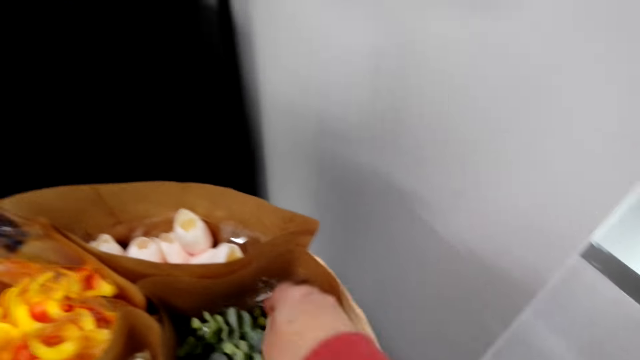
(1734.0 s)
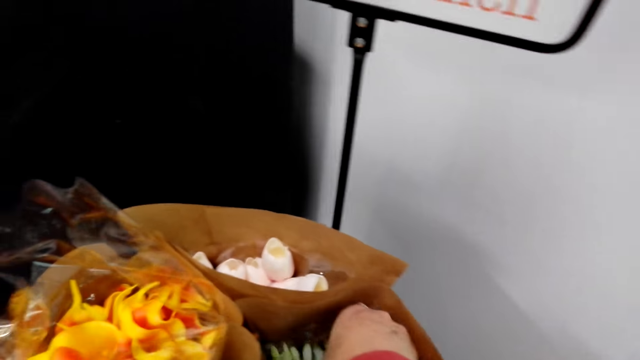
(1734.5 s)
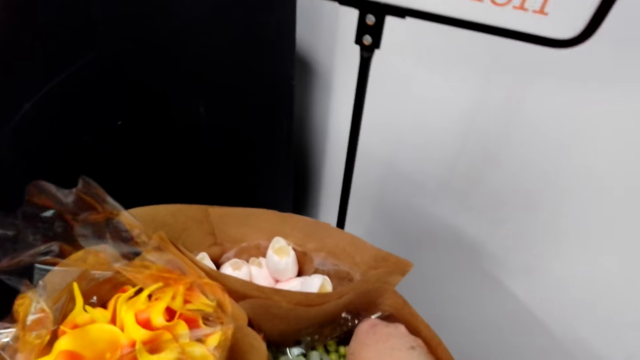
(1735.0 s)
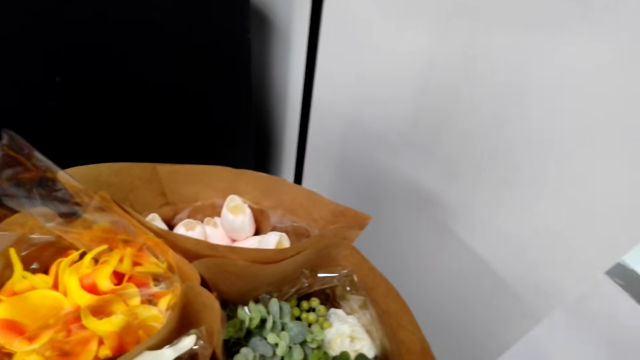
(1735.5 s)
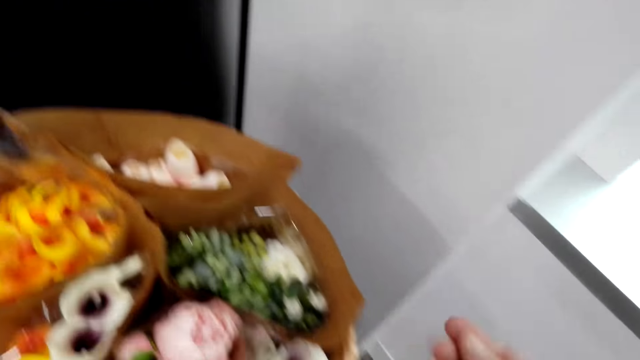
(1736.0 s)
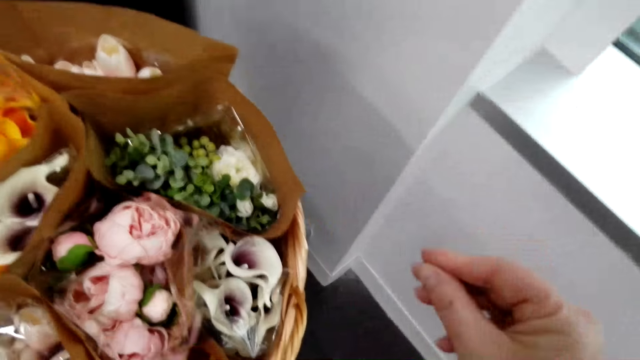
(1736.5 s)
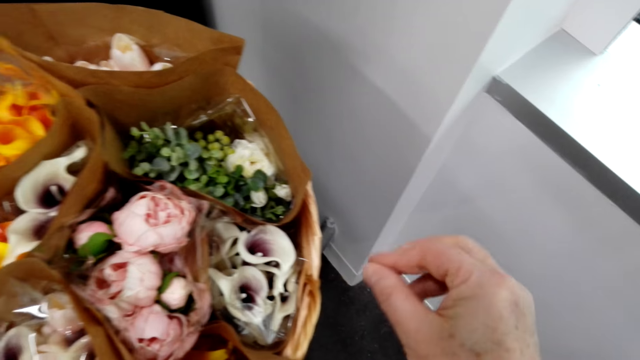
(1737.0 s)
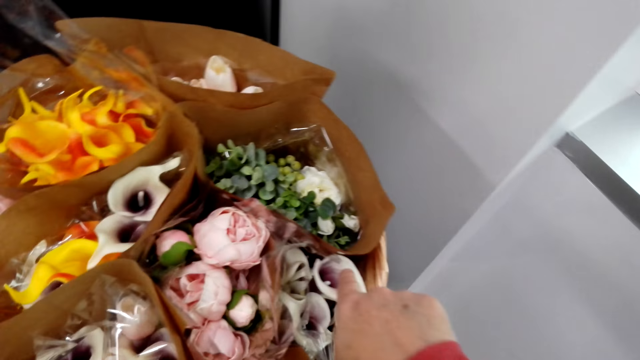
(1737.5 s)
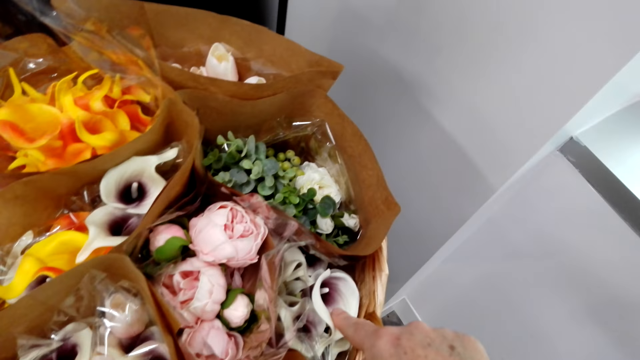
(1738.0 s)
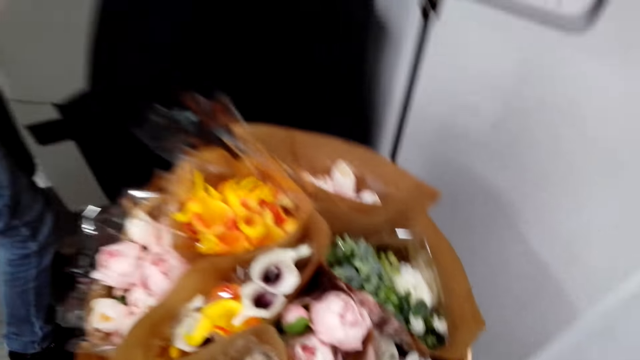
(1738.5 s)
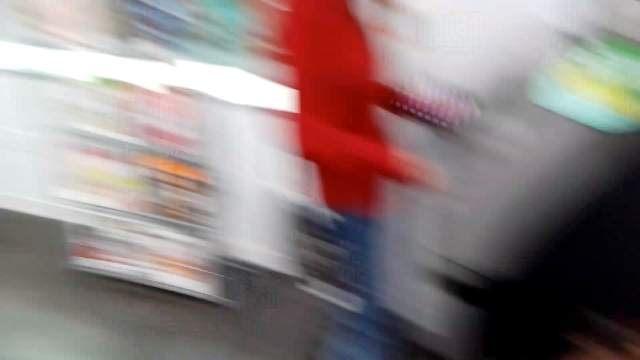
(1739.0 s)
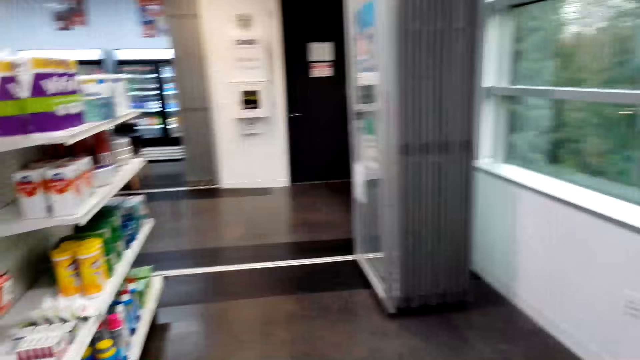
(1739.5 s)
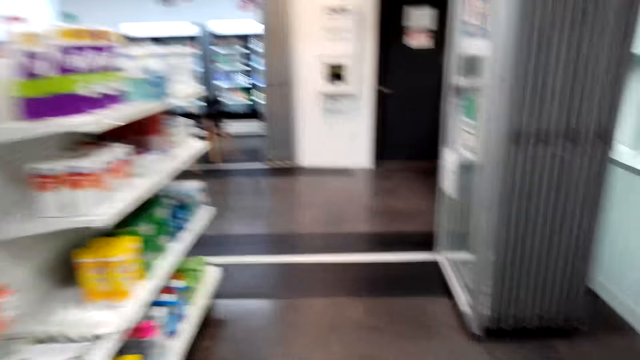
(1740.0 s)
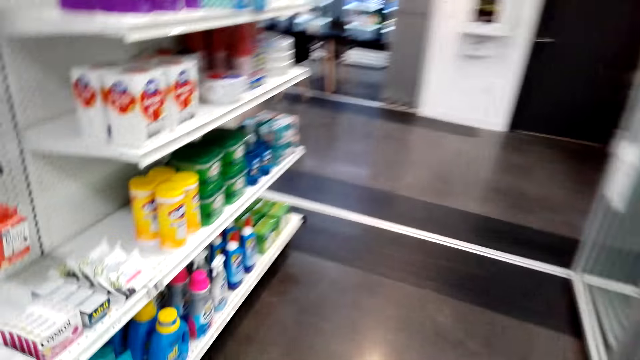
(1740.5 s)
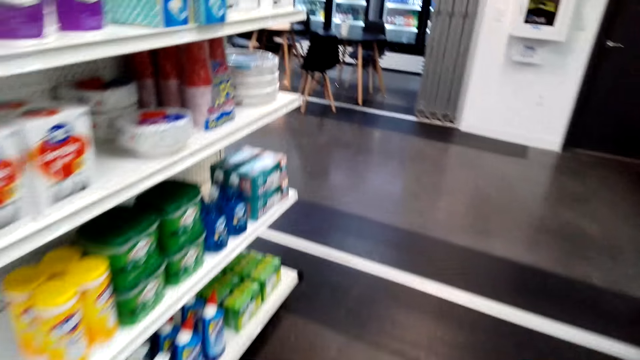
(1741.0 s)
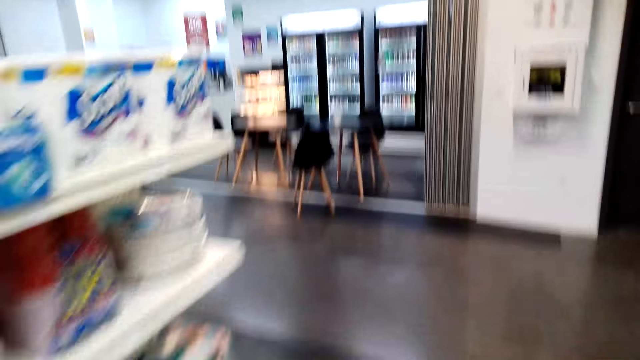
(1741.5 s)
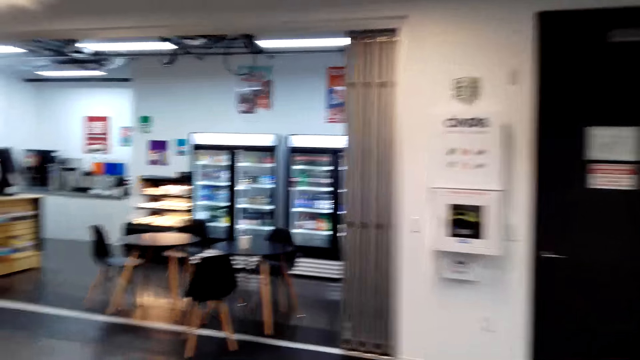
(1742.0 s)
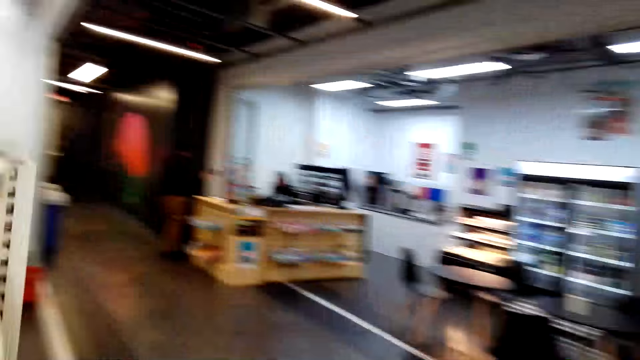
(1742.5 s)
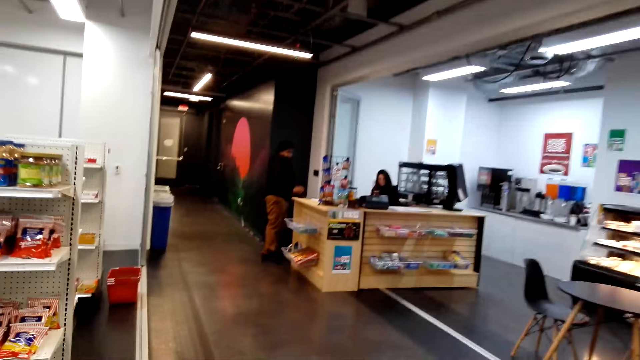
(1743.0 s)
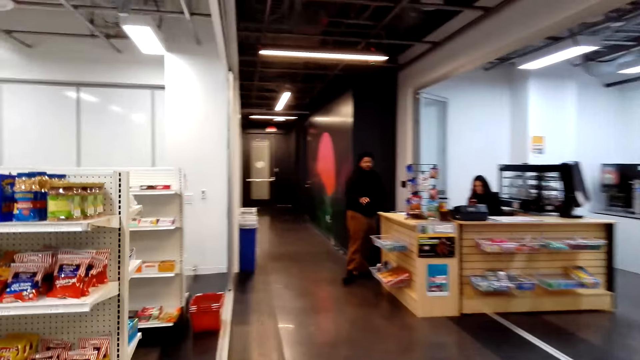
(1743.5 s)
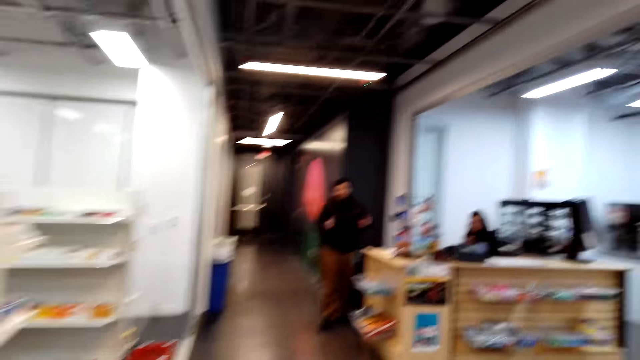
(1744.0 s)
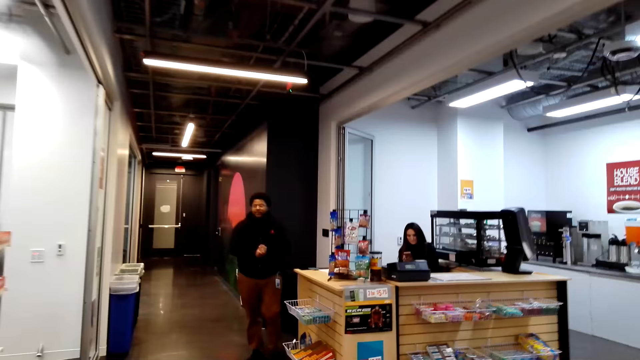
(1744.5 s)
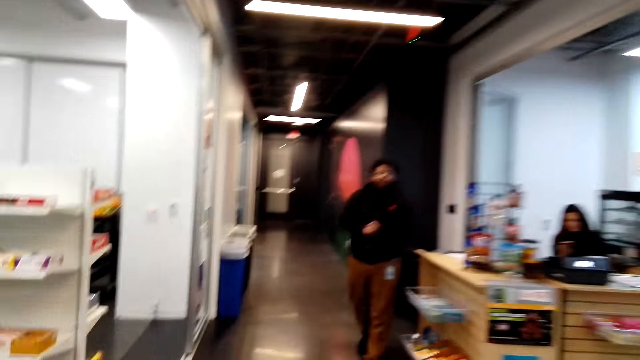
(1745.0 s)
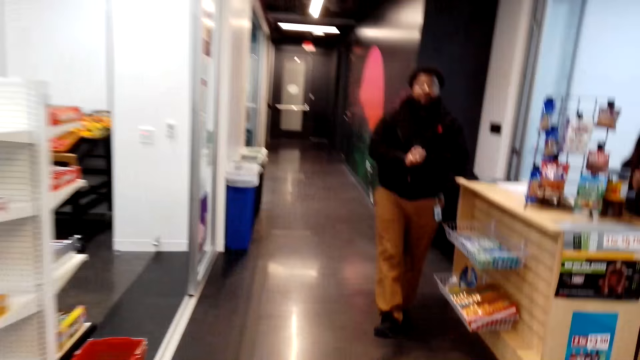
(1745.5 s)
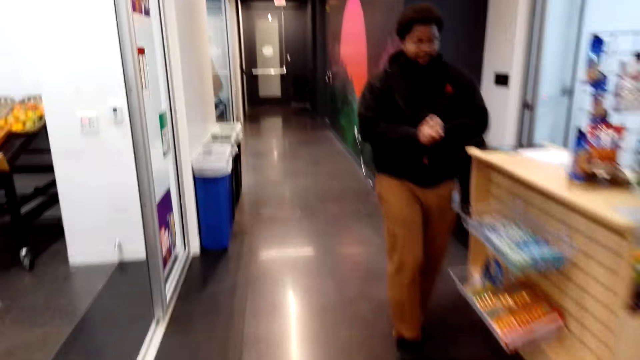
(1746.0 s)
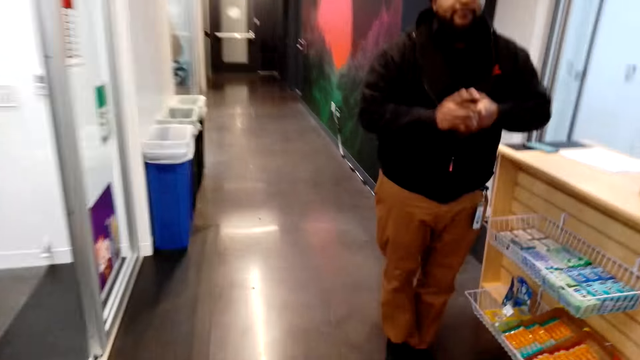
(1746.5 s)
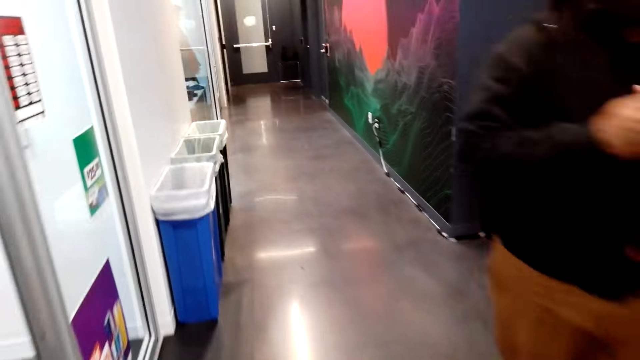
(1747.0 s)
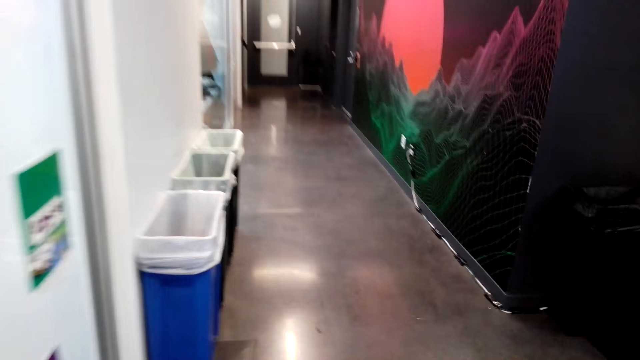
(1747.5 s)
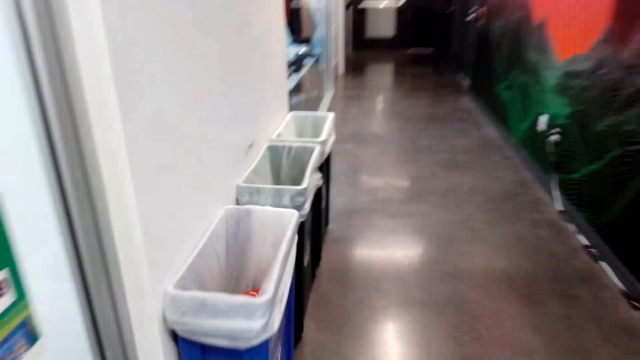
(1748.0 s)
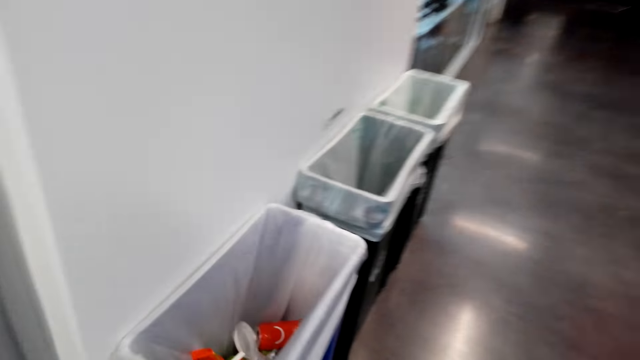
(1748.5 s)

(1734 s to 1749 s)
The camera wearer holds flowers on a bouquet. They touch a flower, move right hand fingers, and hold the flowers on the bouquet. They walk around the supermarket. A lady sits at the cashier. A man stands at the cashier. The man walks around the supermarket. The man illustrates with fingers. The camera wearer moves around.

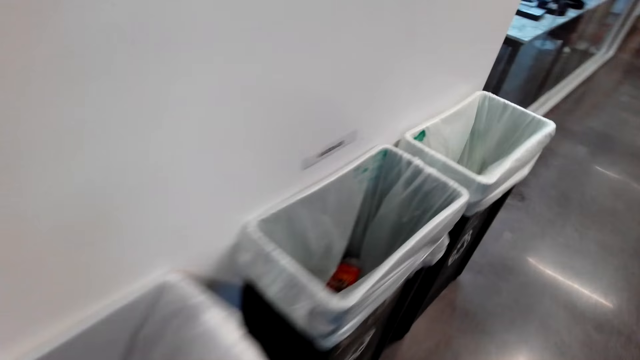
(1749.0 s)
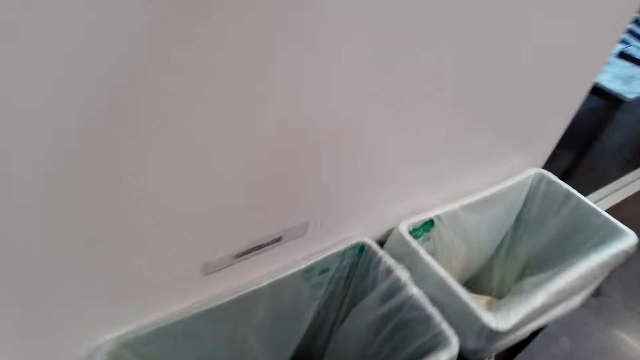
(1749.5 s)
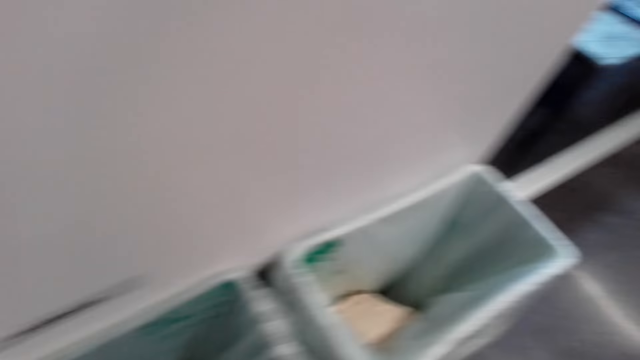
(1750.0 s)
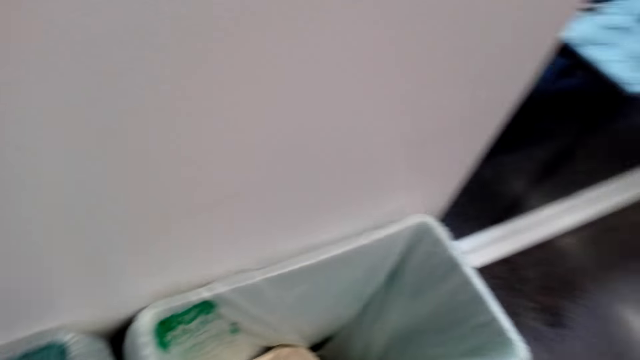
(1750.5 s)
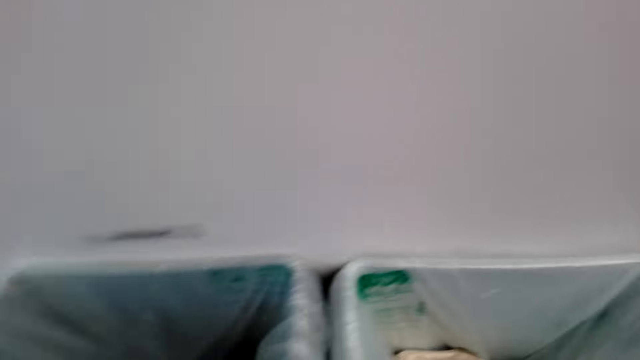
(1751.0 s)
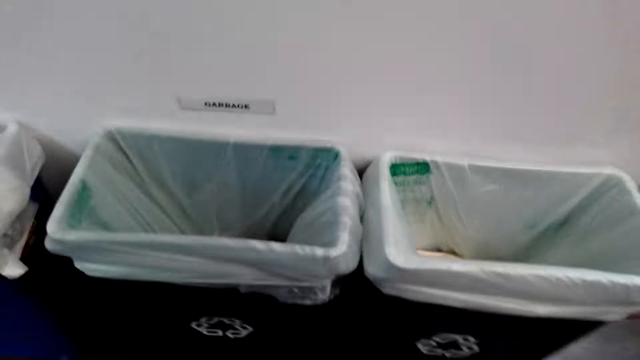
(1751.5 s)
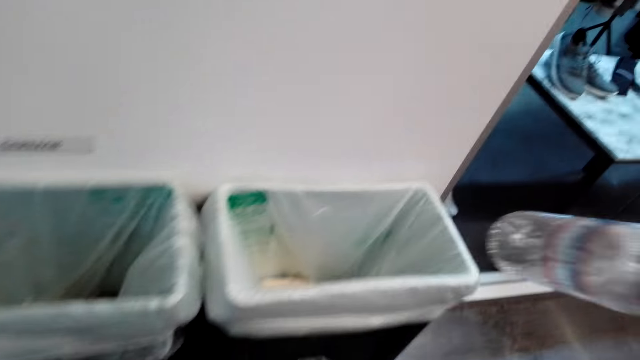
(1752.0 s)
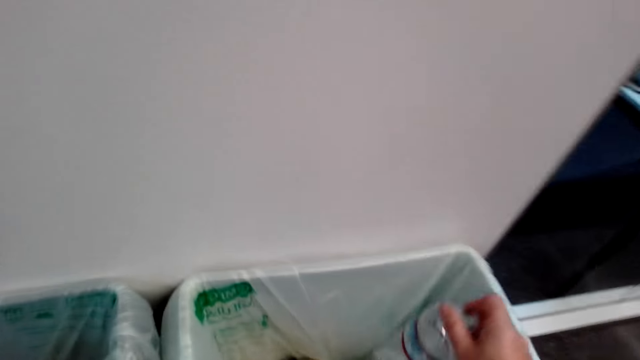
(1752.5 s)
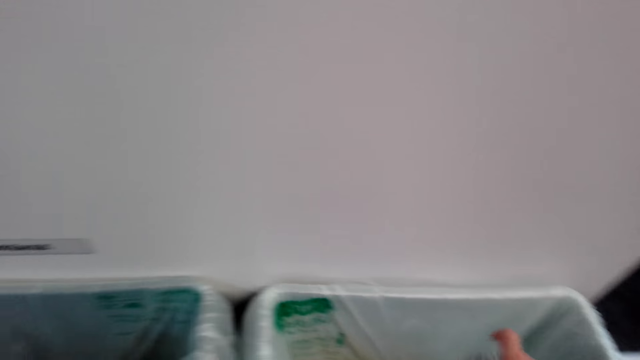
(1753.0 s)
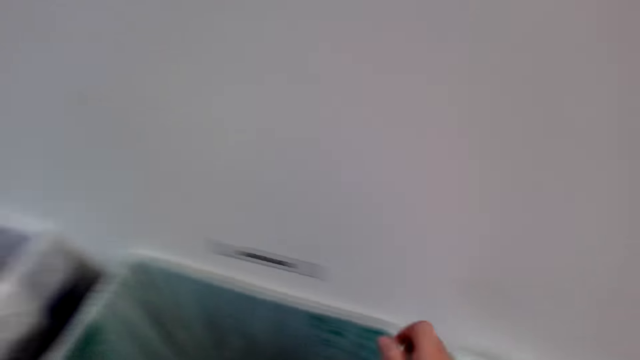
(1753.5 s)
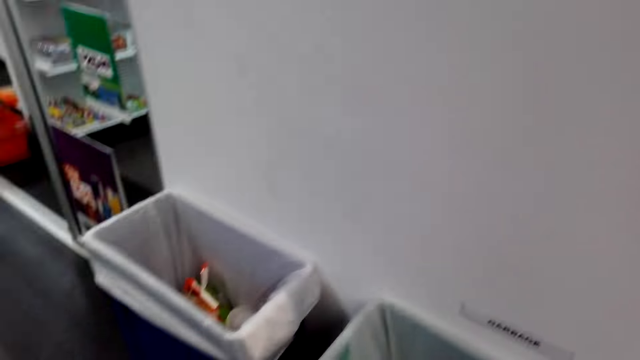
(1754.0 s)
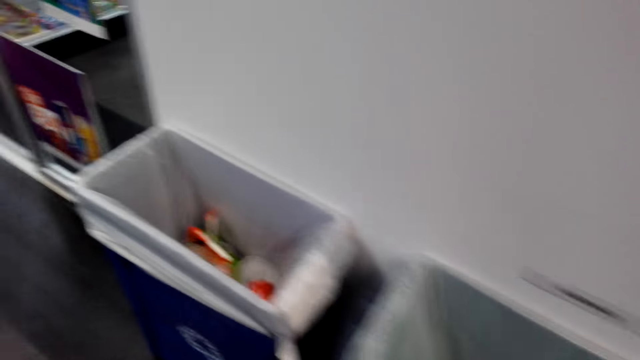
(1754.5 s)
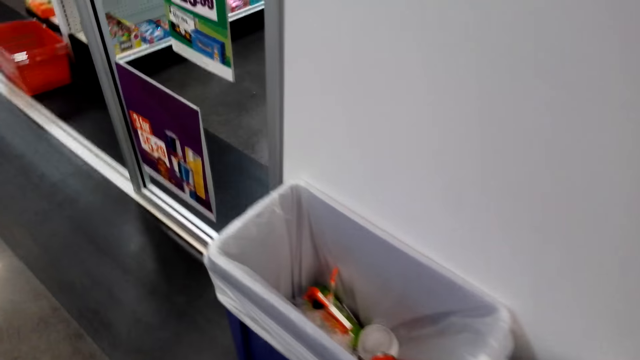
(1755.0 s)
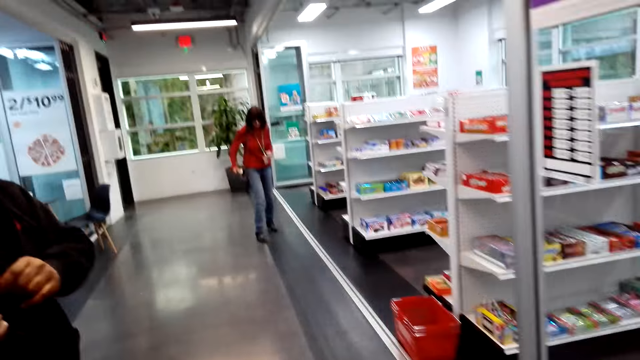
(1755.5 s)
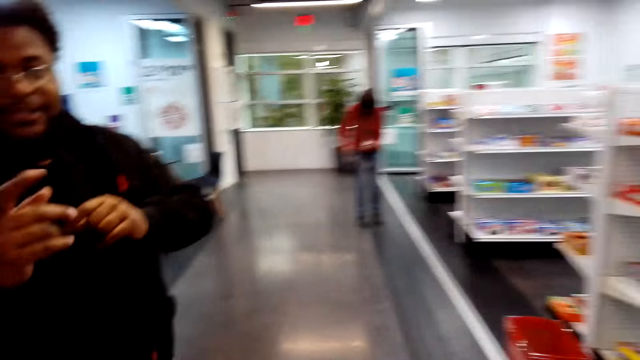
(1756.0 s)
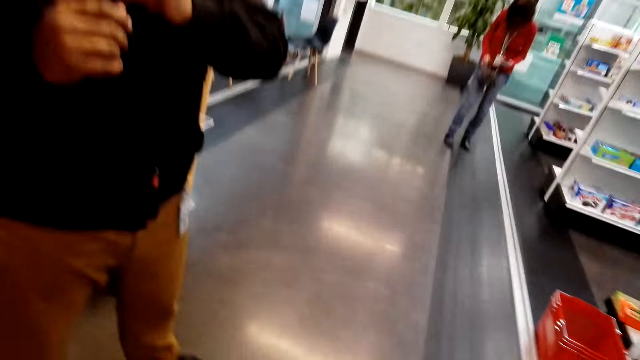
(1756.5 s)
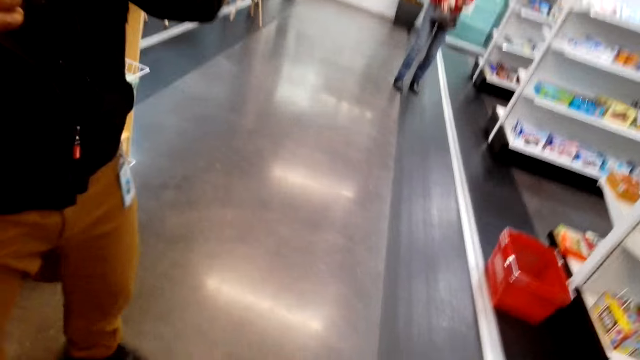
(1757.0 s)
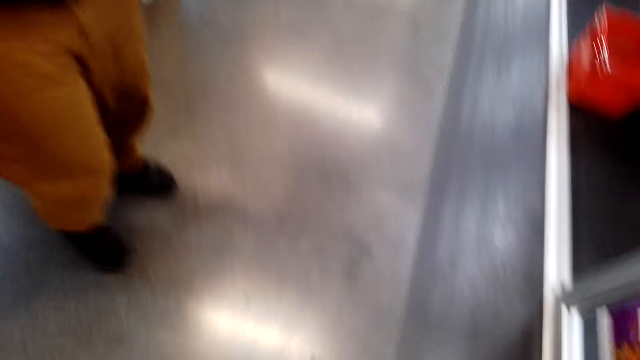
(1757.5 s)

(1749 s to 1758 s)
The camera wearer throws a bottle in the dustbin. They walk around the supermarket. A man converses with the camera wearer. A lady walks around the supermarket. The man walks around.
